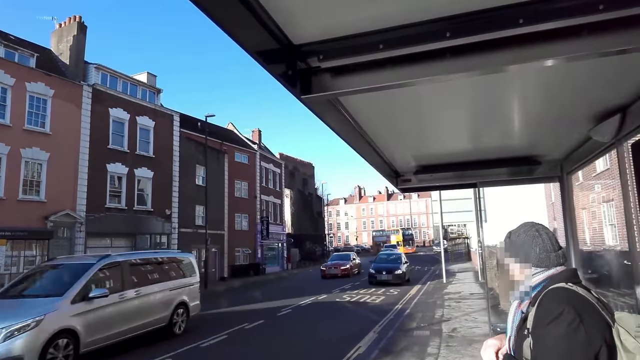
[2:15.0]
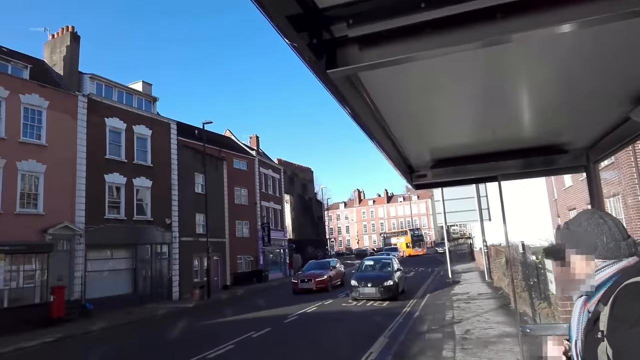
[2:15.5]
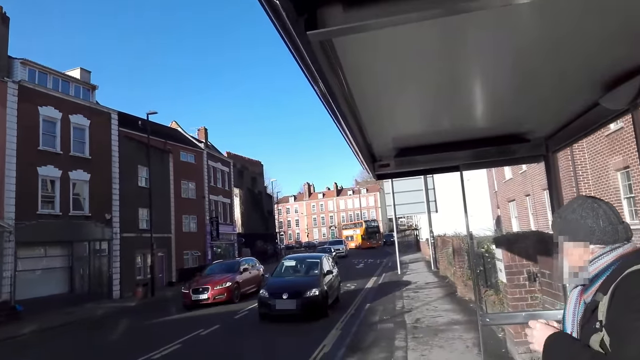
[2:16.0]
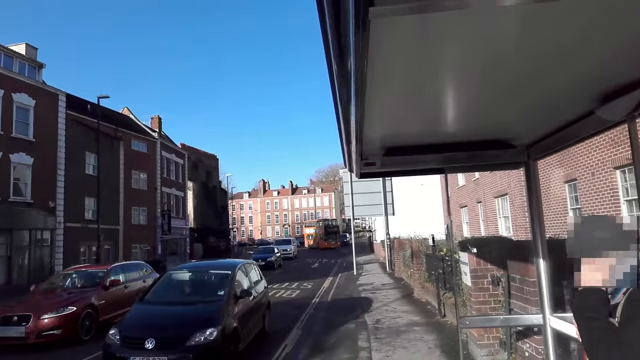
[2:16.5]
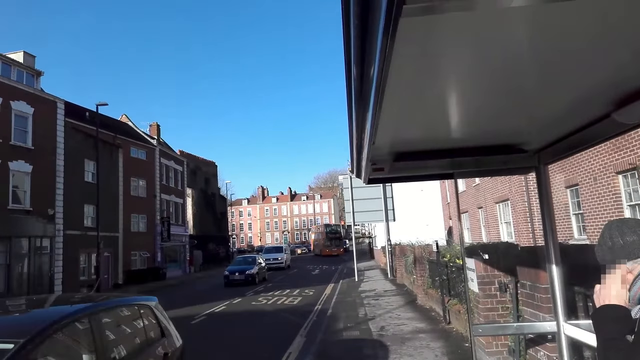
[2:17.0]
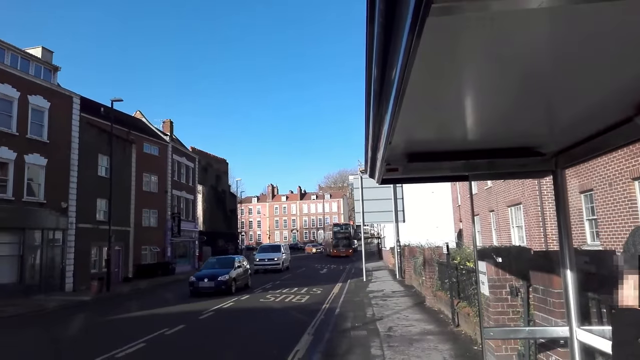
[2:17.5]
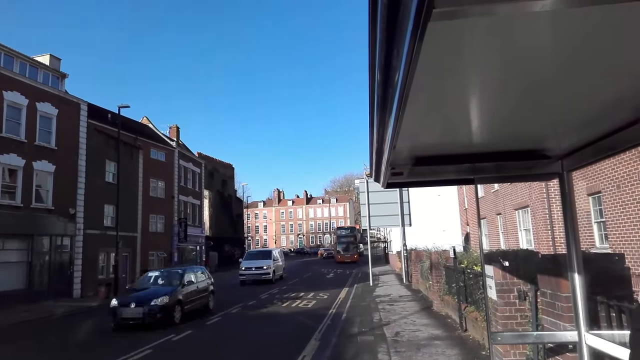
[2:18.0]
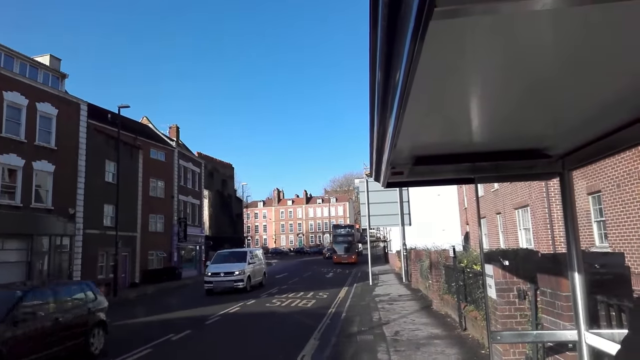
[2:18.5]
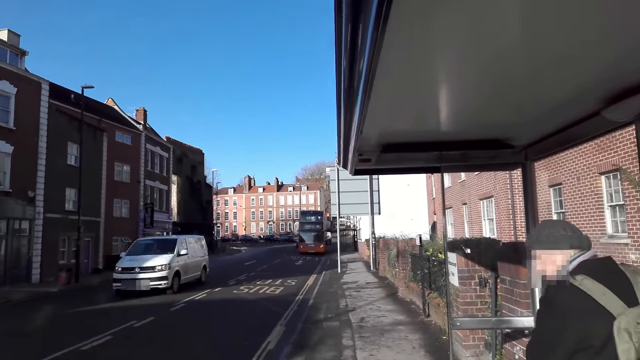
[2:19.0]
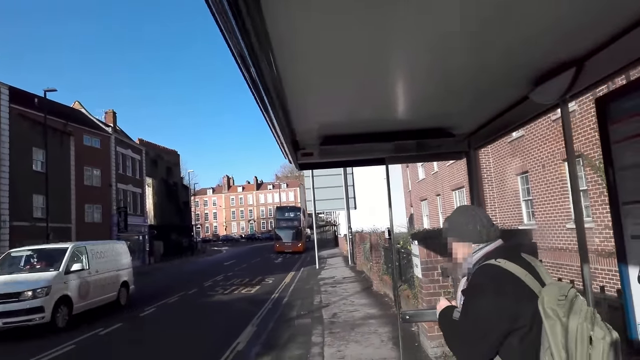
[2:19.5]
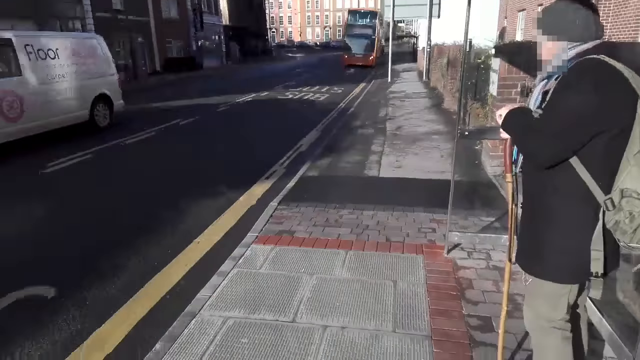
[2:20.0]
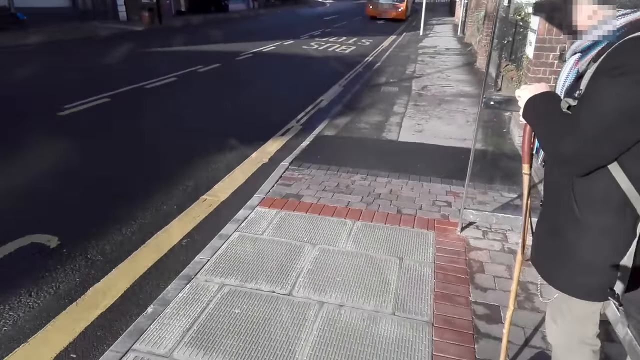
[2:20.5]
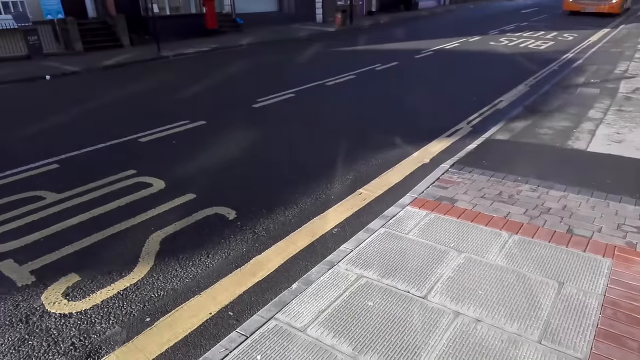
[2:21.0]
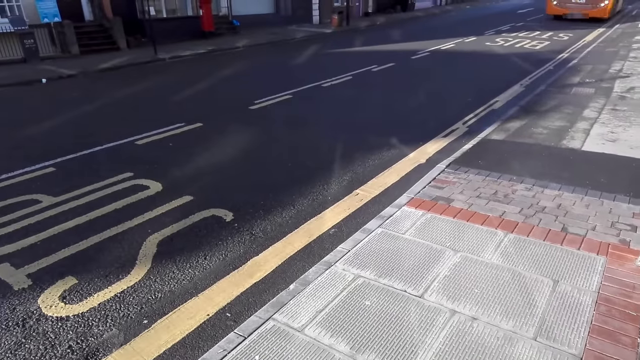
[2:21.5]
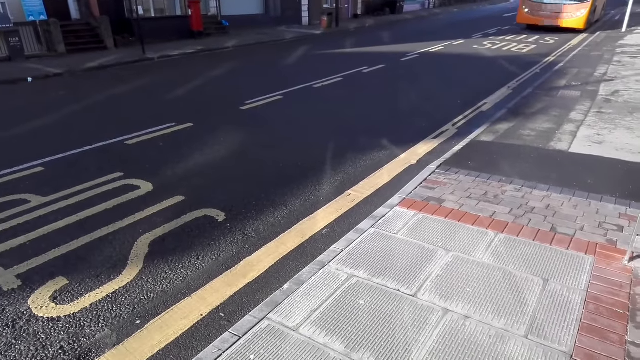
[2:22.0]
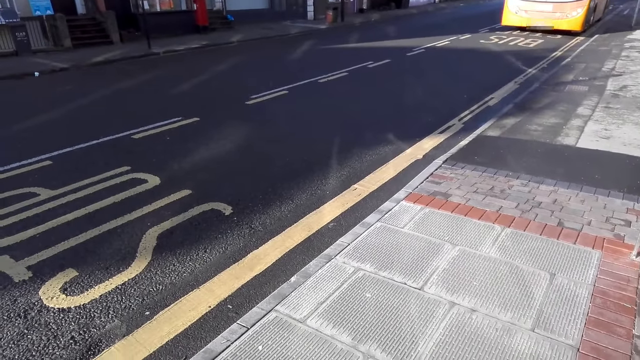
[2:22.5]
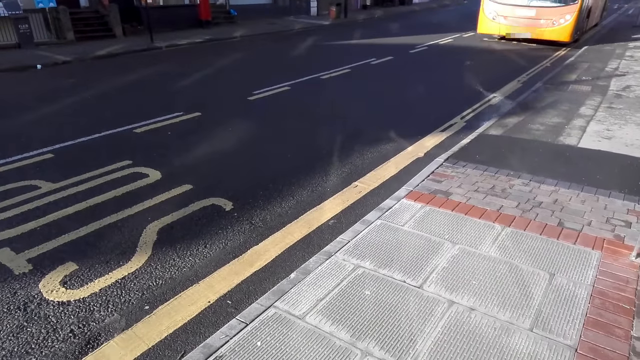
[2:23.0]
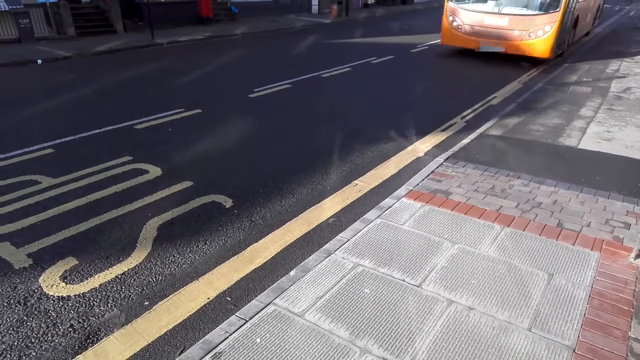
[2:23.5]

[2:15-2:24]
The camera wearer stands at the bus station. A black car drives past them.

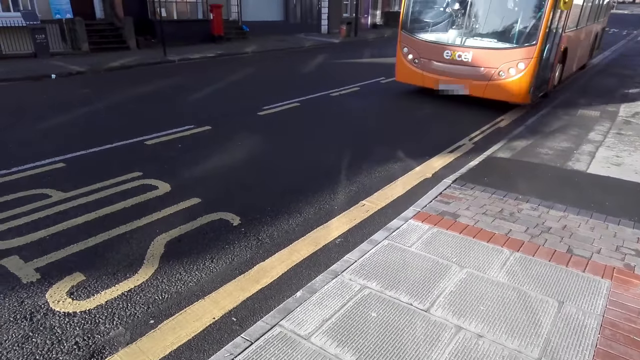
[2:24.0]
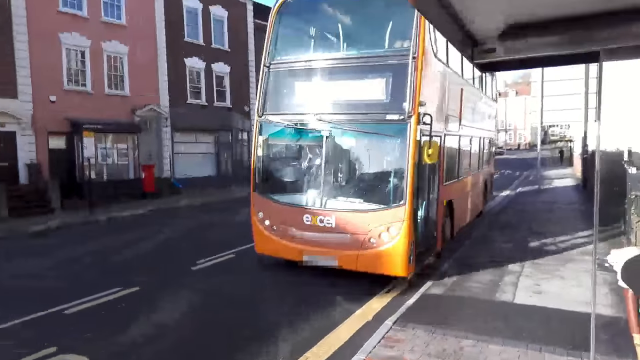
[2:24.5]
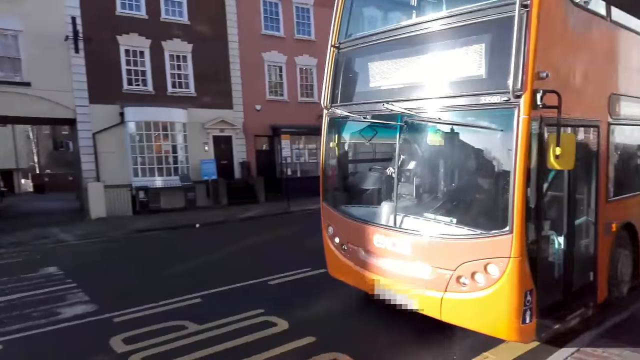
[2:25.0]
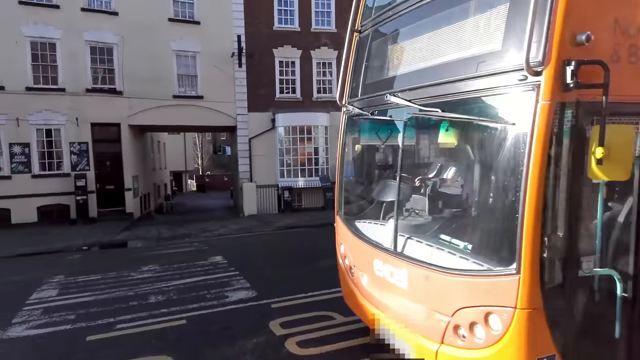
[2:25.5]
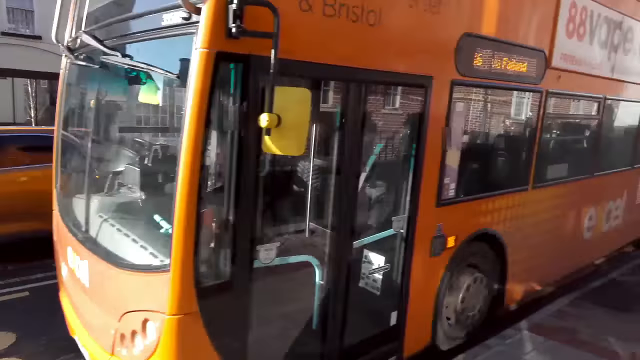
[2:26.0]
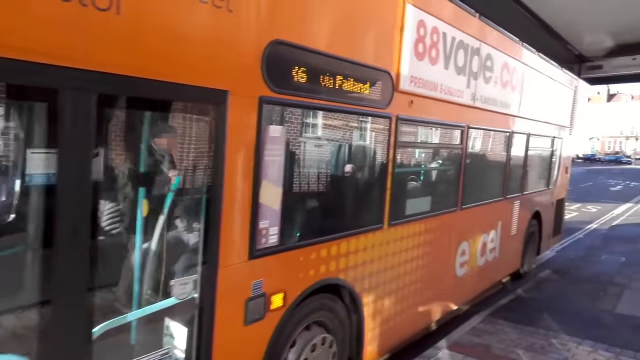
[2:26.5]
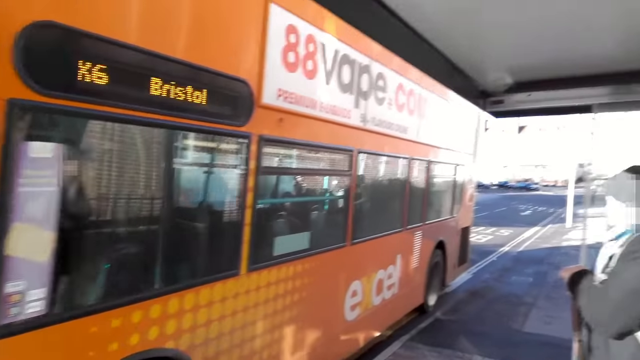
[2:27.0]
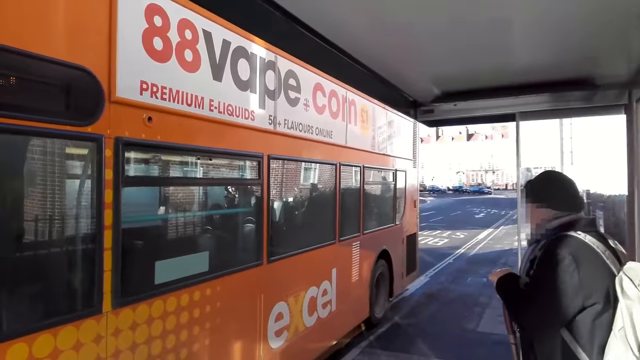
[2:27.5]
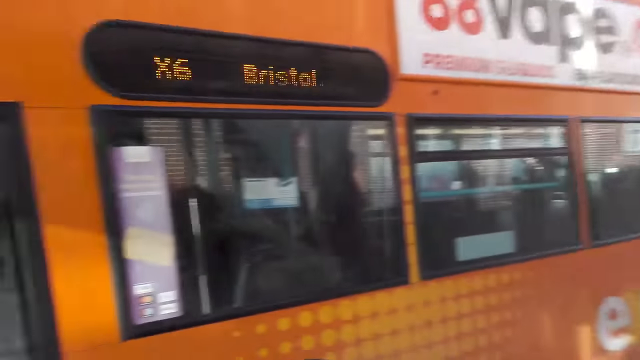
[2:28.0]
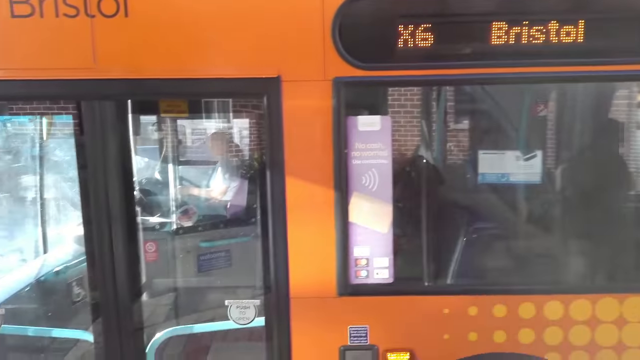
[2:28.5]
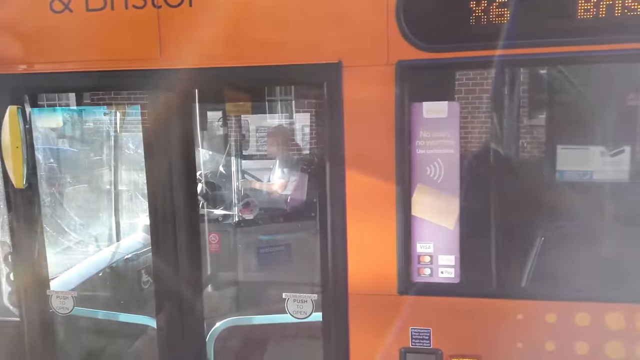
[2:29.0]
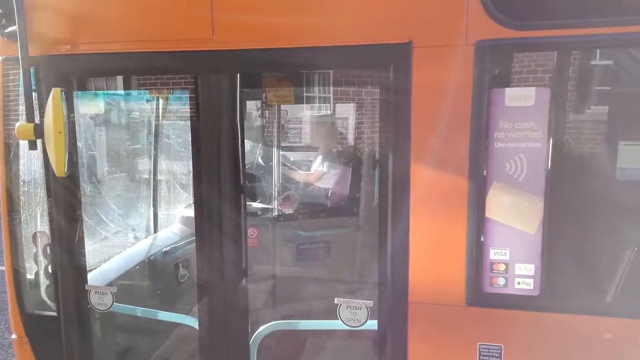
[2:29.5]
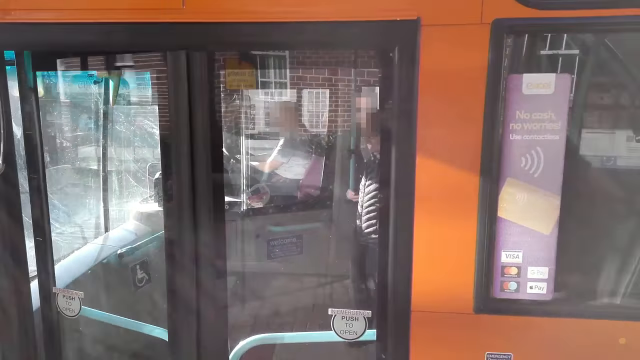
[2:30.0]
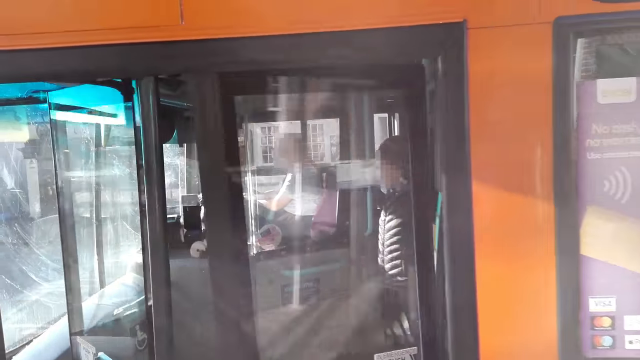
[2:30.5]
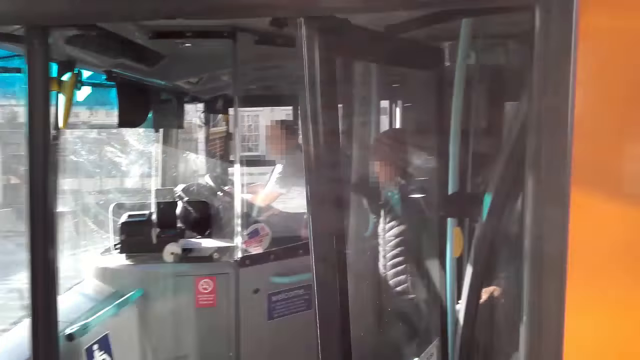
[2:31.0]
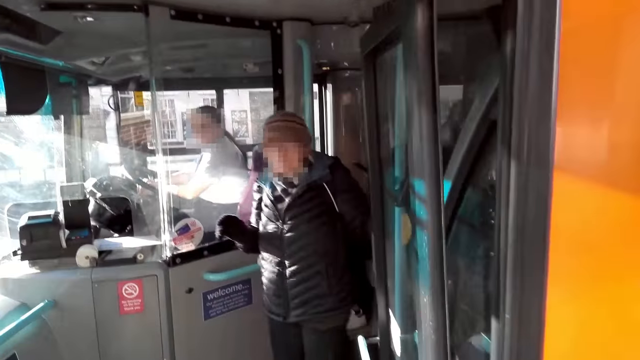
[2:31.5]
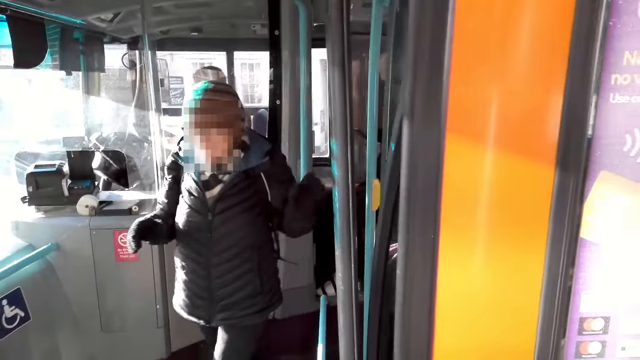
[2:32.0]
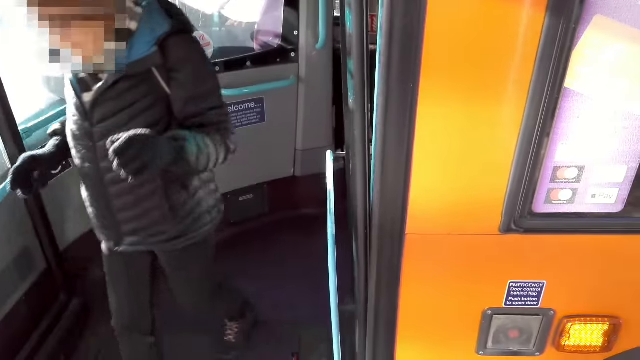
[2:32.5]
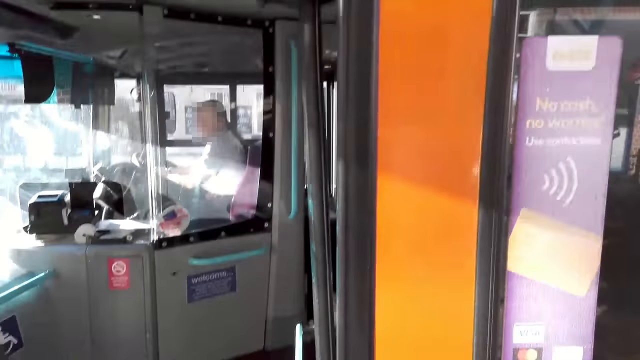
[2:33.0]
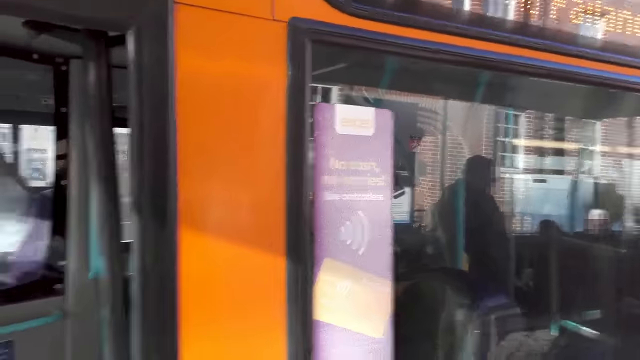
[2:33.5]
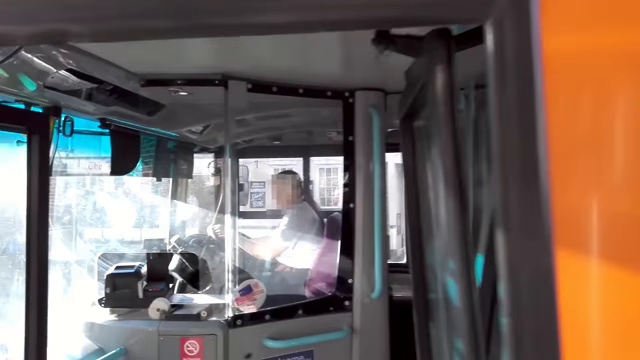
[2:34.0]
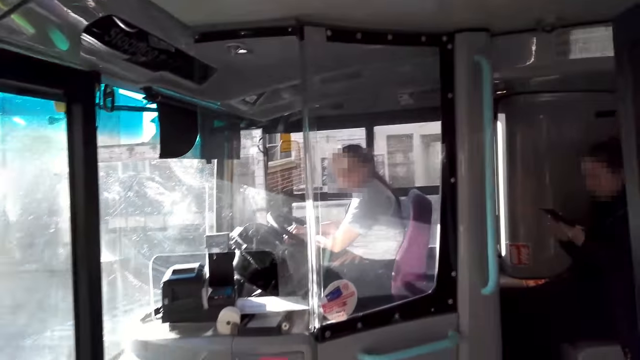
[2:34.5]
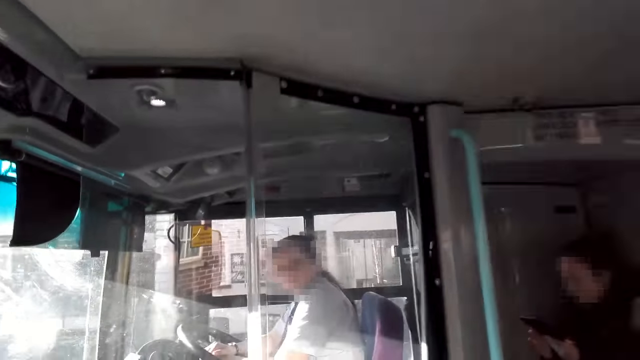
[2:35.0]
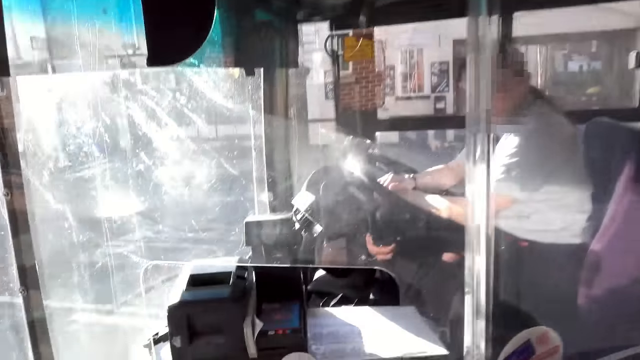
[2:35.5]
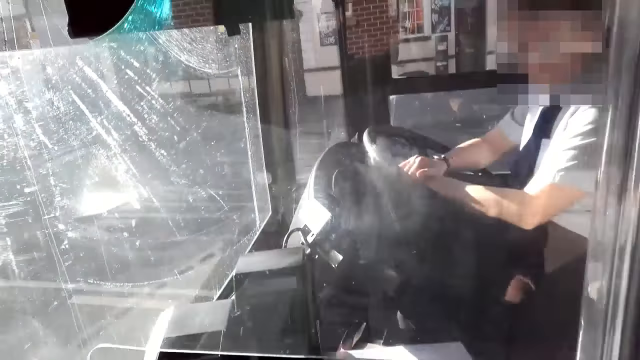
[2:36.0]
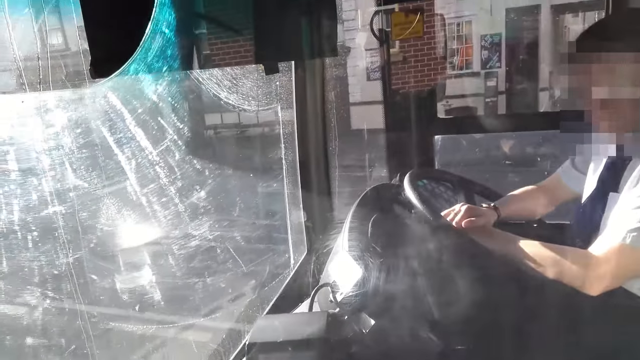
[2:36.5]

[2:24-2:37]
An orange bus stops in front of the camera wearer. A woman gets down from the orange bus. The camera wearer enters the orange bus.
